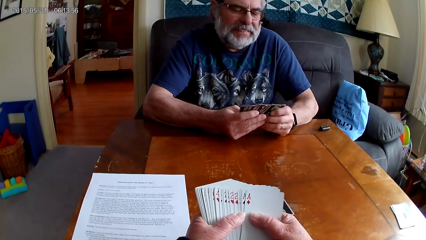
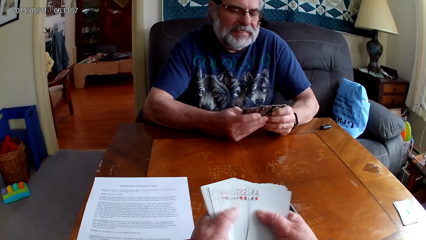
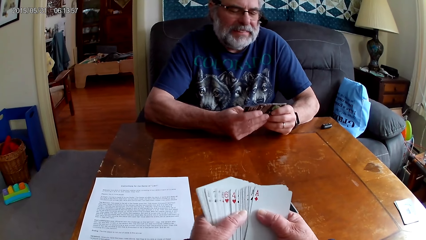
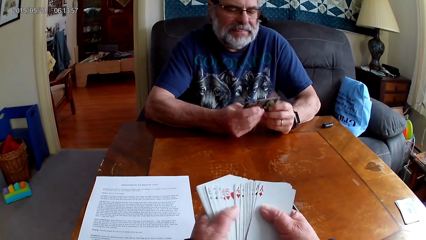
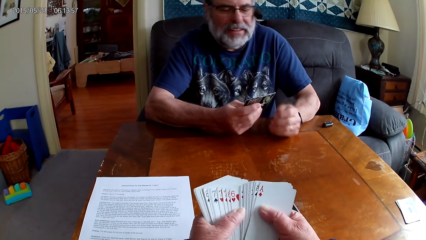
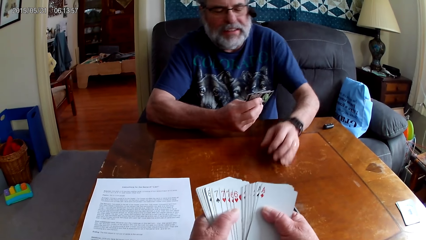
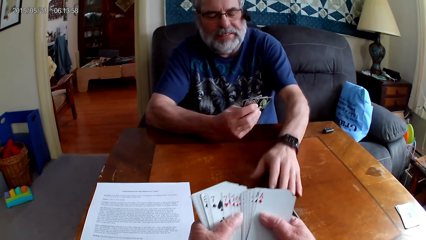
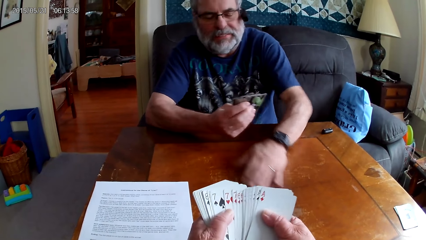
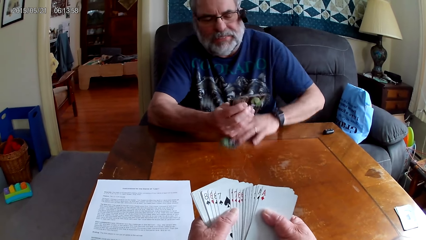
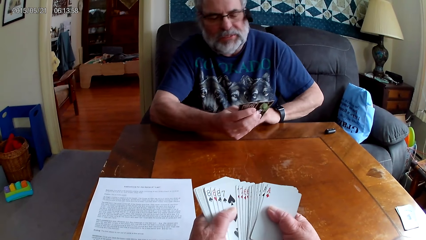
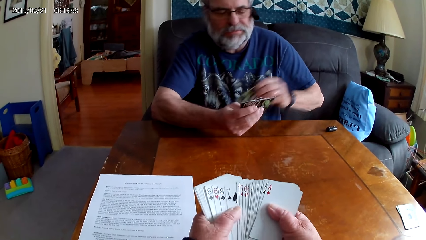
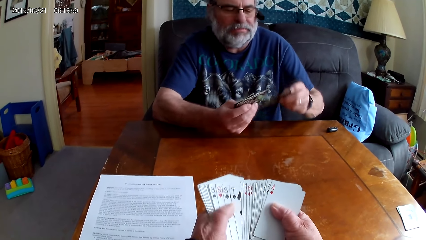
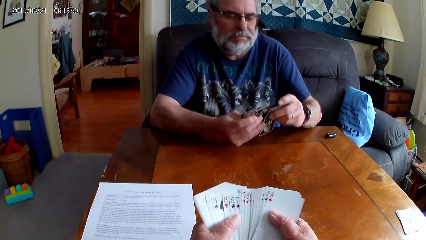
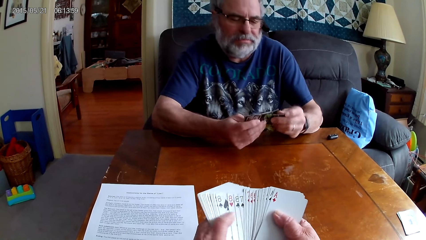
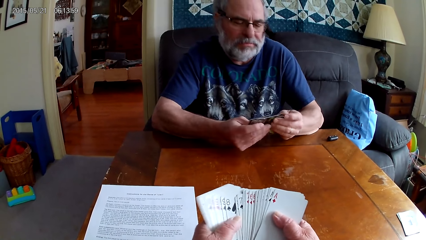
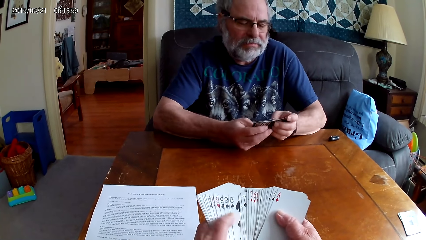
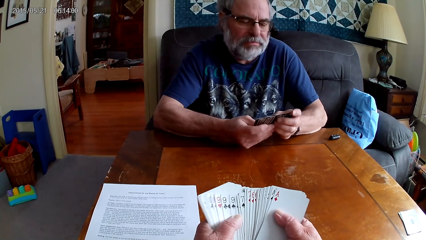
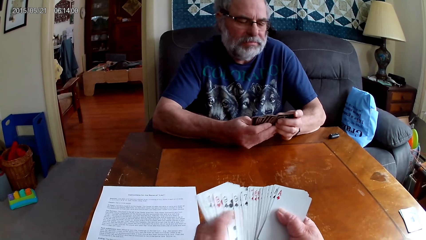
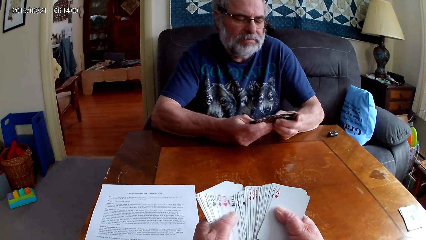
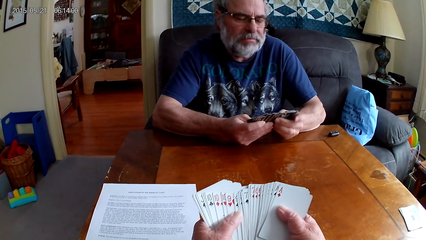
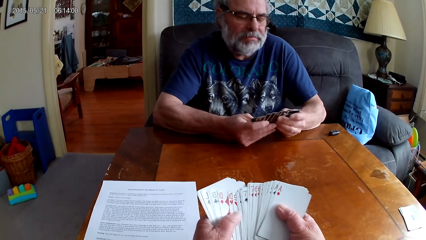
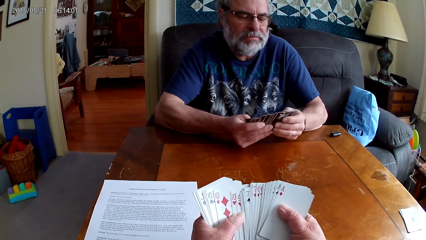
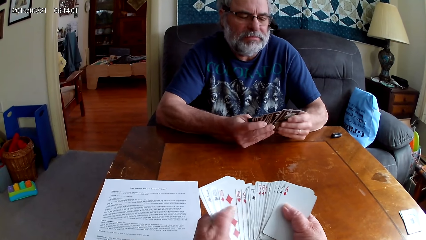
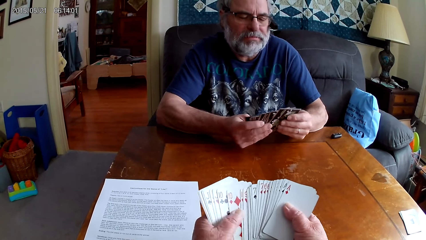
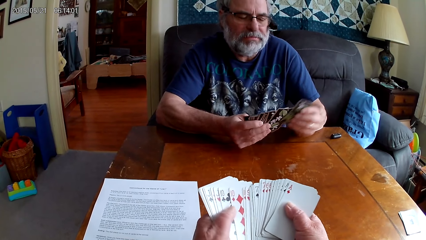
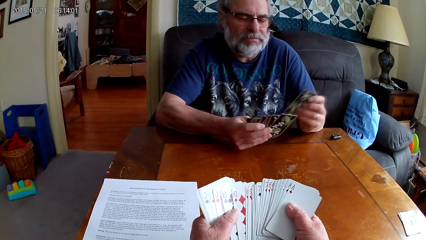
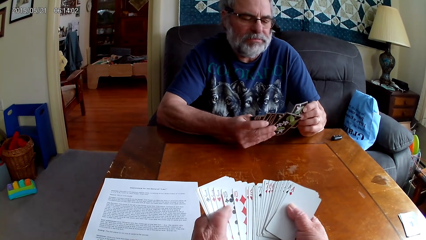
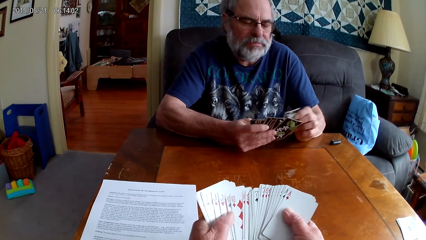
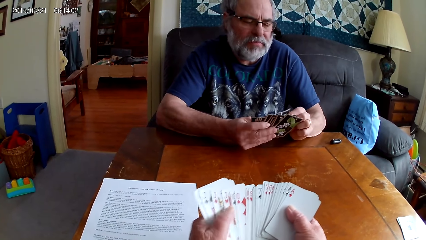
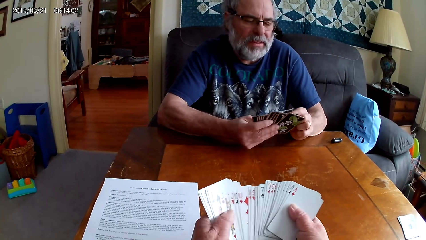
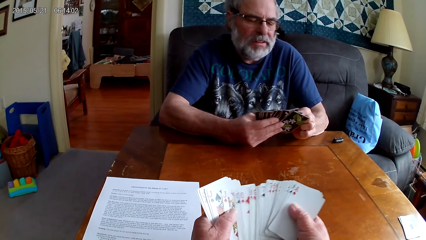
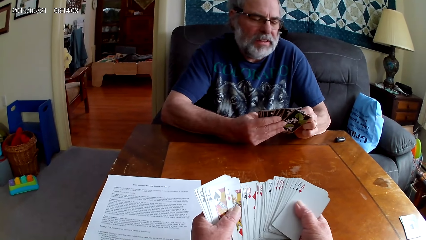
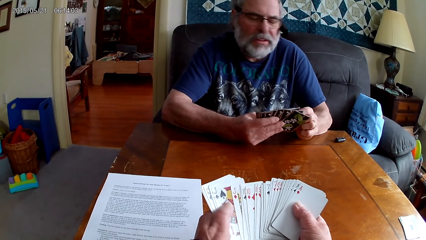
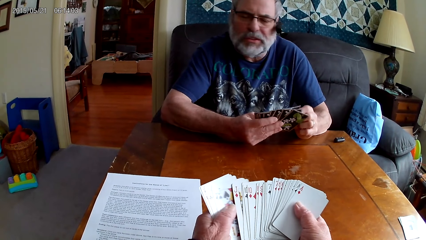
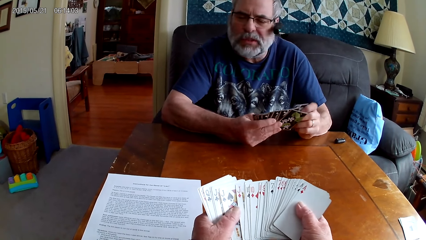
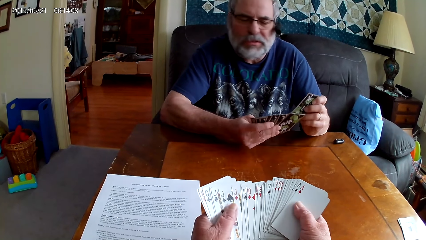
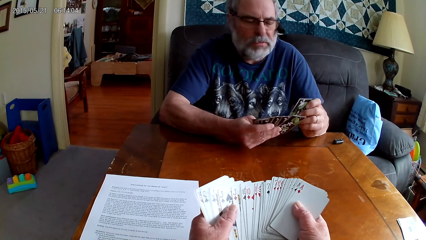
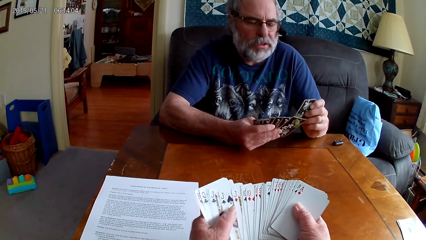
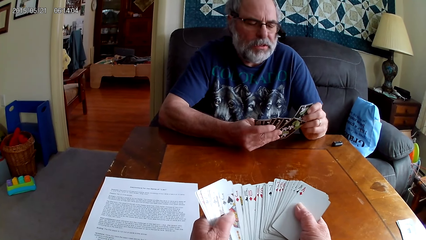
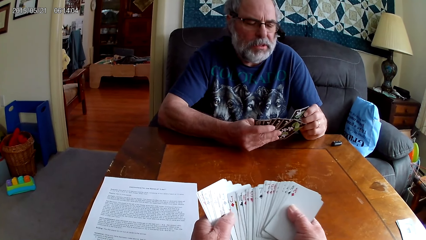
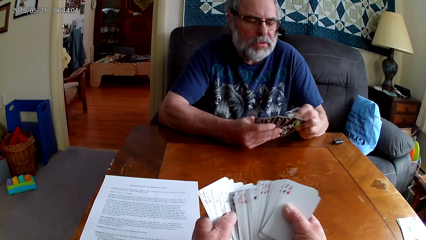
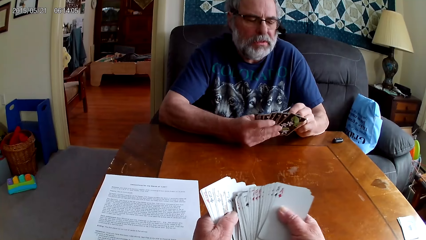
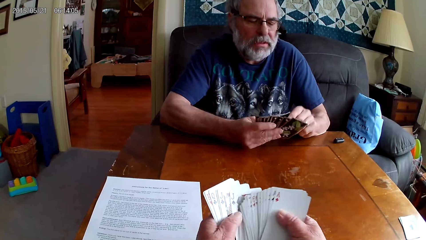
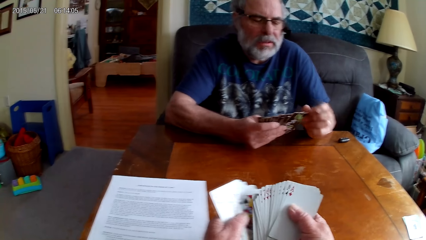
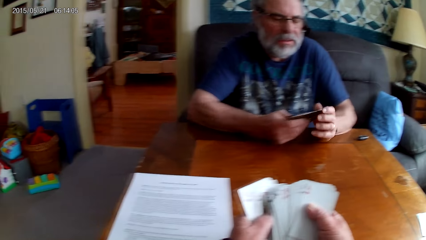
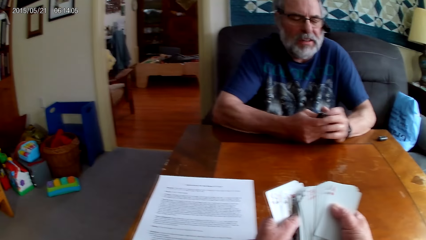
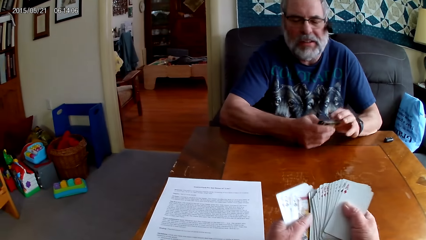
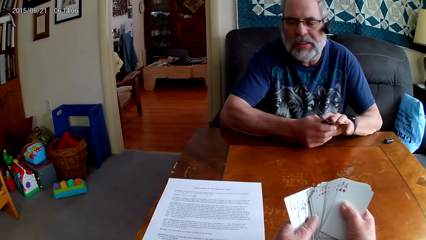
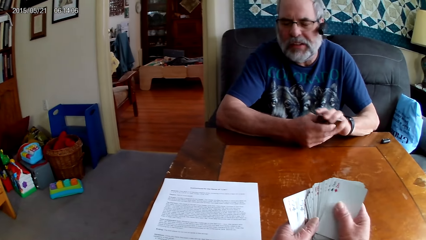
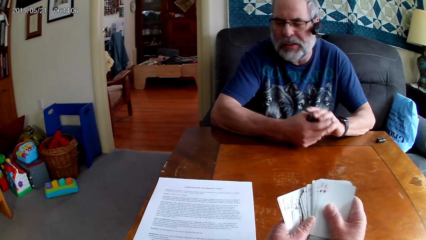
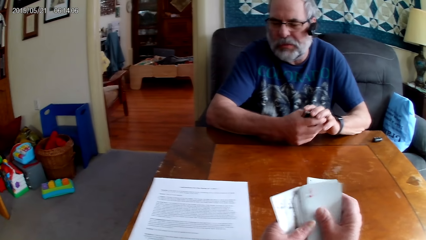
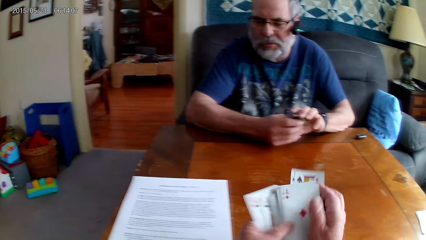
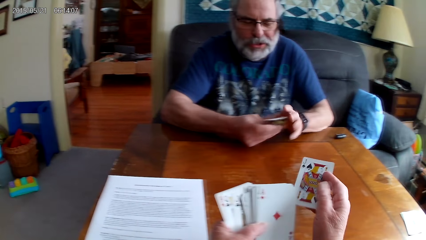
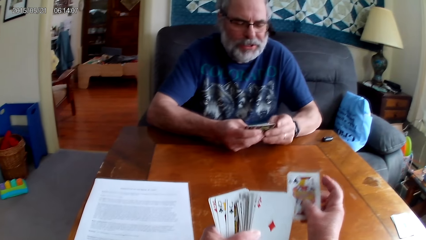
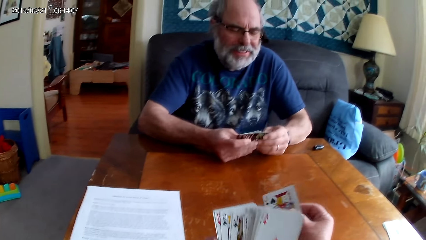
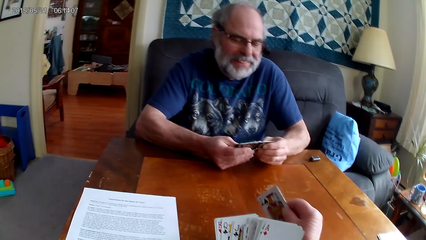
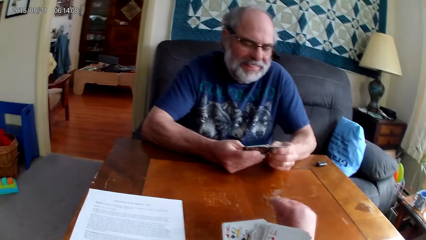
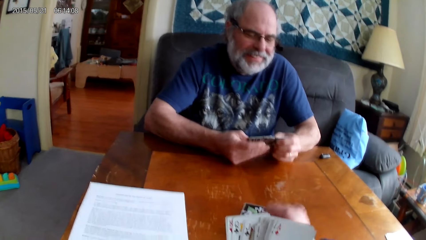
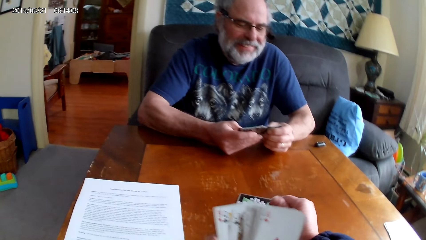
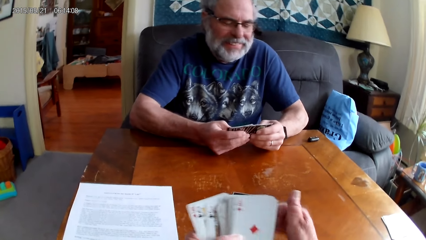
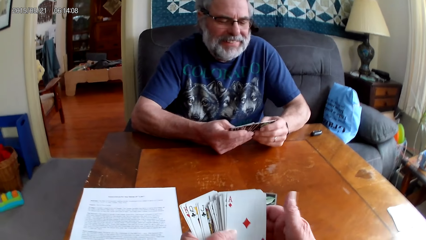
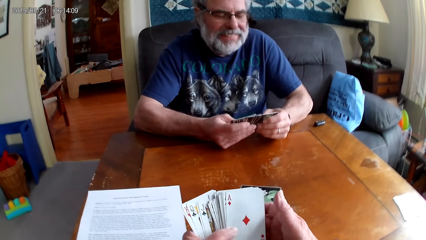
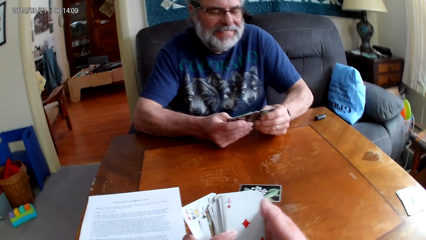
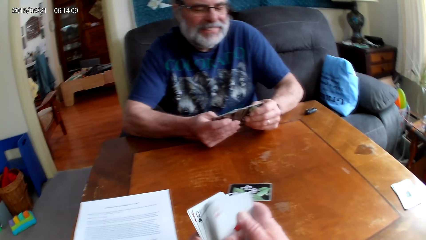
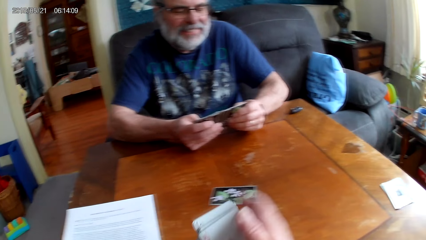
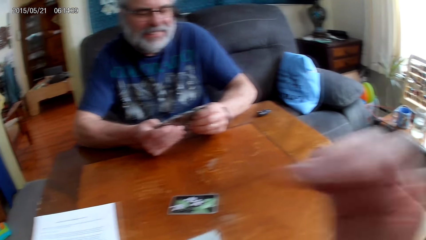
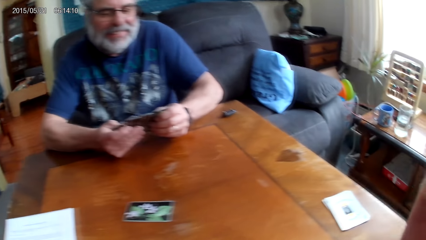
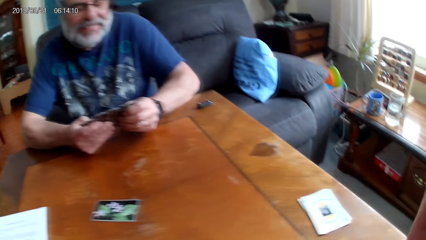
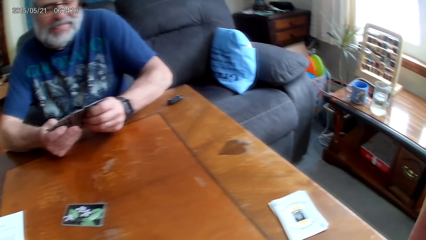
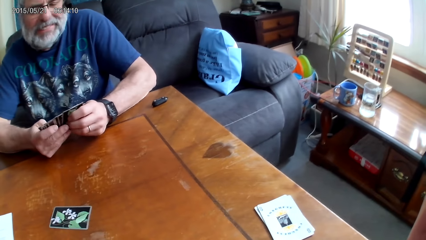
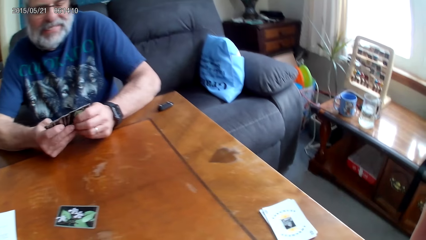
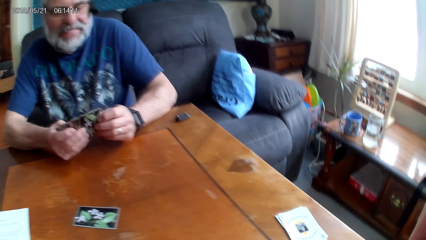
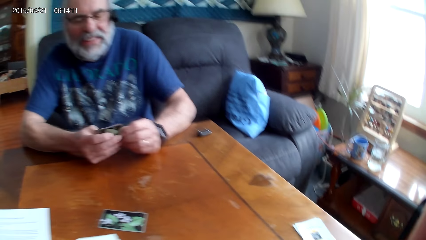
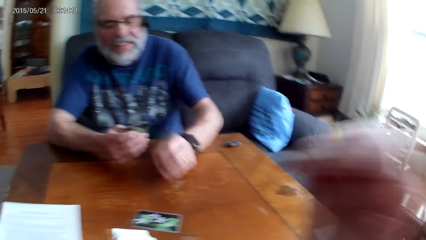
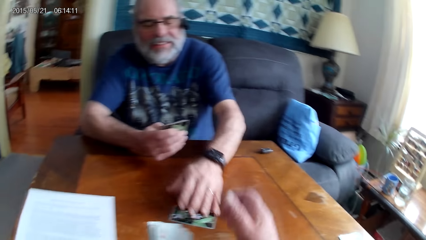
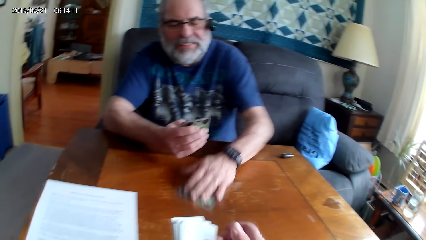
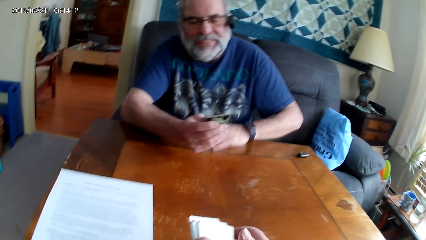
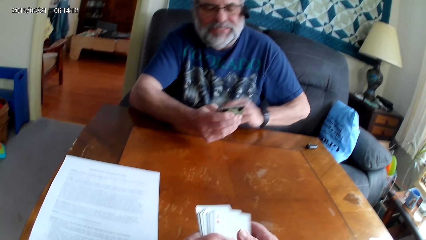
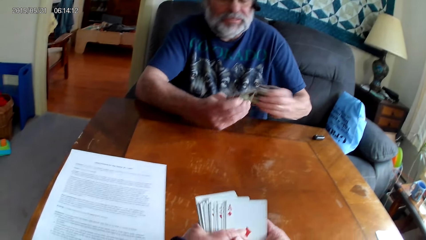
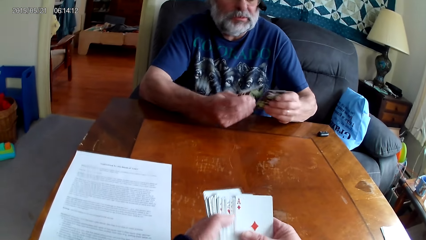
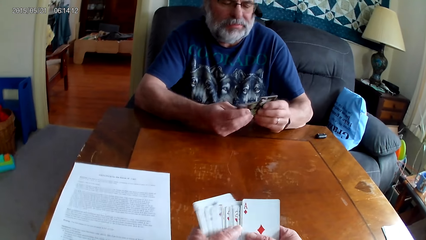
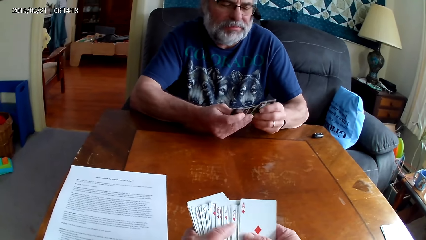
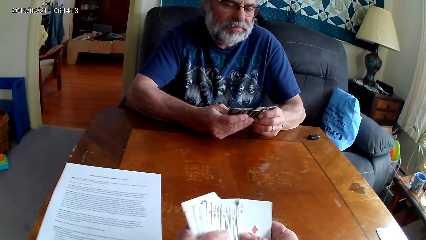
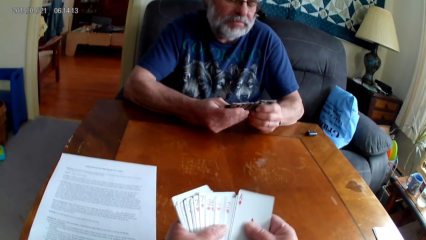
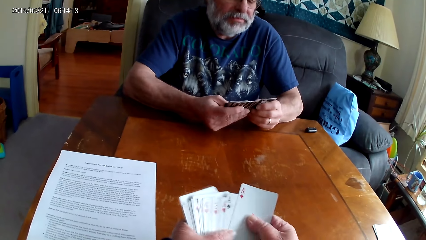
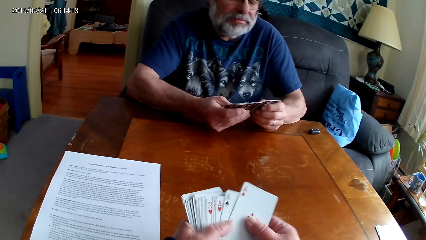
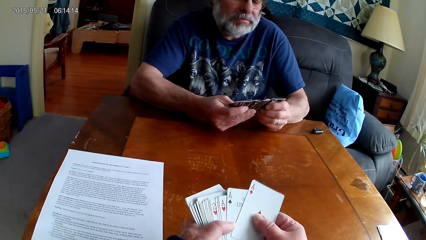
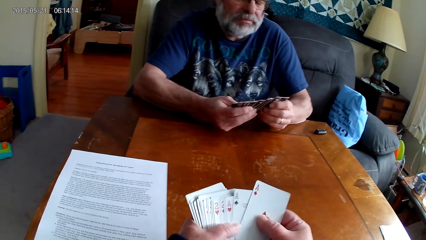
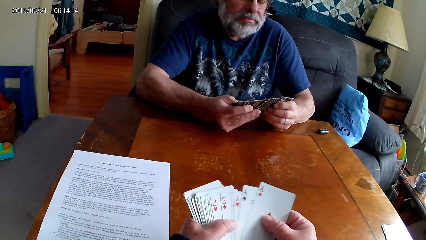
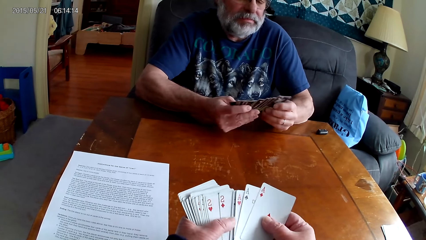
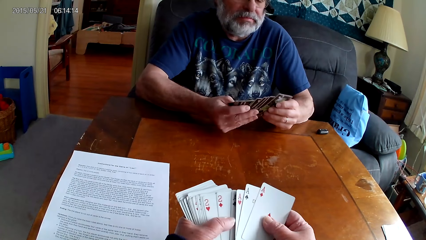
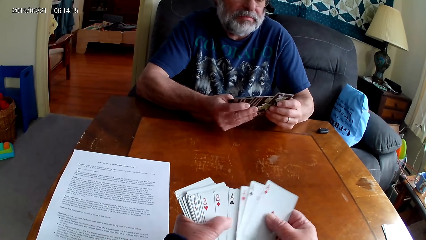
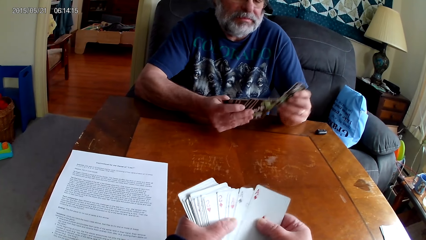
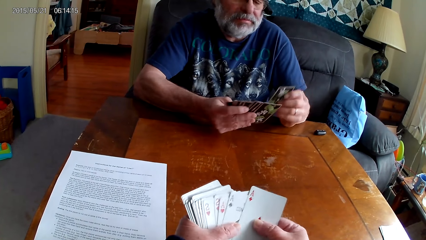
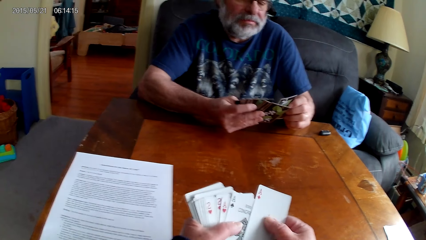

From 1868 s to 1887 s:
A person picks a card from the table. The camera wearer arranges cards. They put a card on the table. They raise the right hand. They arrange cards.
